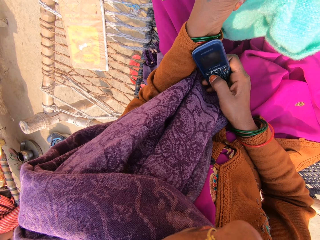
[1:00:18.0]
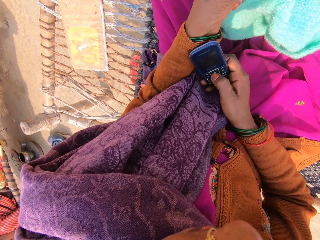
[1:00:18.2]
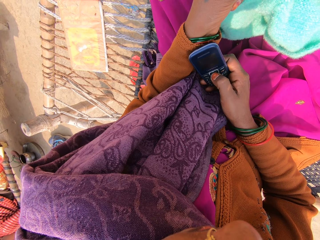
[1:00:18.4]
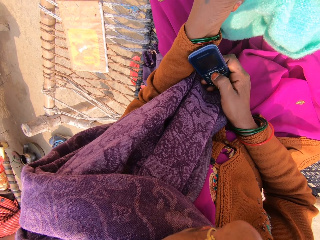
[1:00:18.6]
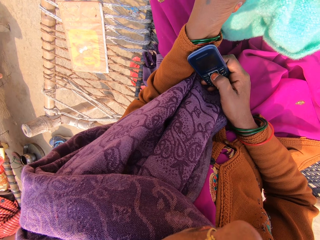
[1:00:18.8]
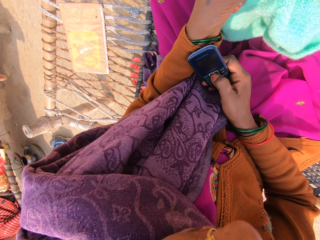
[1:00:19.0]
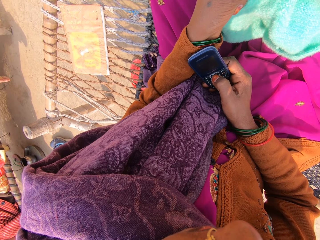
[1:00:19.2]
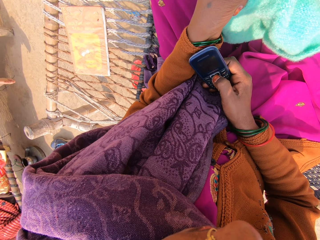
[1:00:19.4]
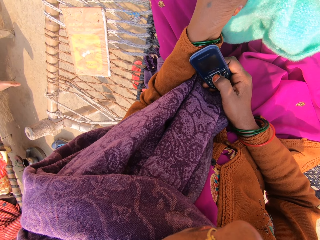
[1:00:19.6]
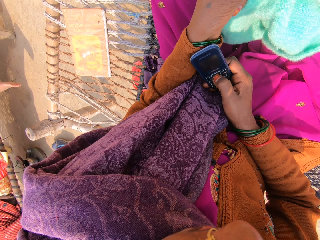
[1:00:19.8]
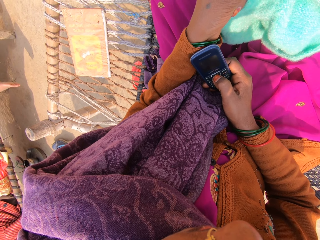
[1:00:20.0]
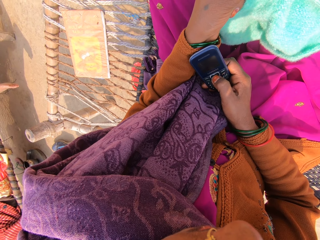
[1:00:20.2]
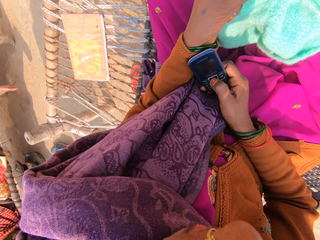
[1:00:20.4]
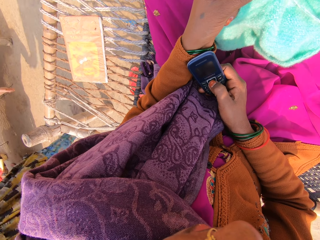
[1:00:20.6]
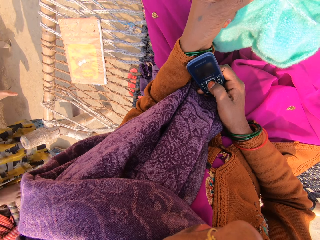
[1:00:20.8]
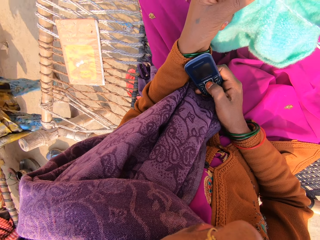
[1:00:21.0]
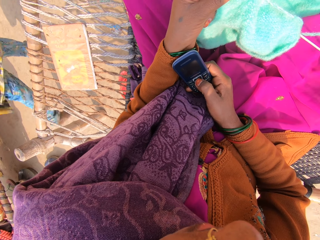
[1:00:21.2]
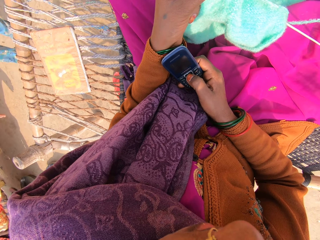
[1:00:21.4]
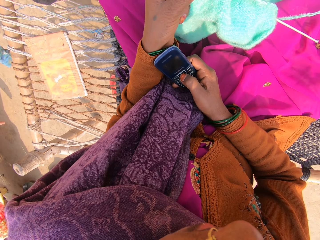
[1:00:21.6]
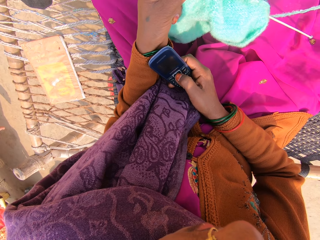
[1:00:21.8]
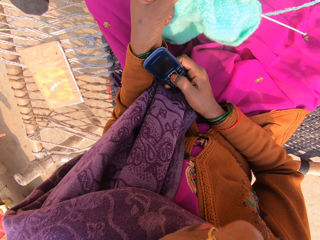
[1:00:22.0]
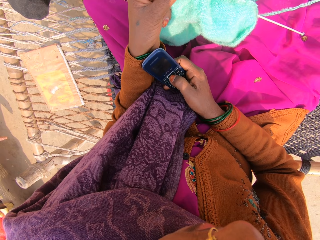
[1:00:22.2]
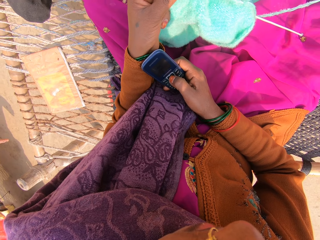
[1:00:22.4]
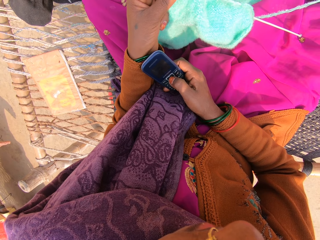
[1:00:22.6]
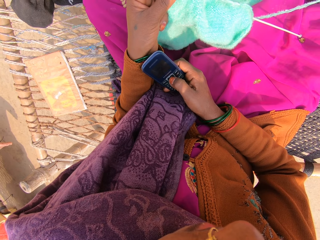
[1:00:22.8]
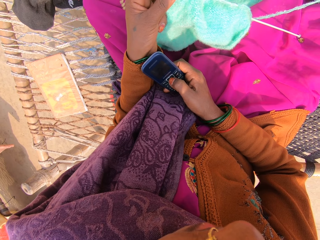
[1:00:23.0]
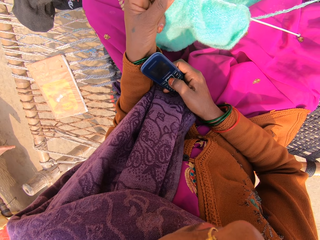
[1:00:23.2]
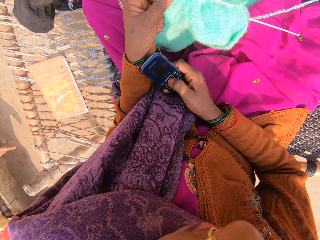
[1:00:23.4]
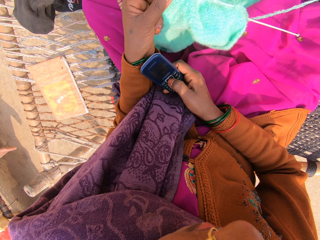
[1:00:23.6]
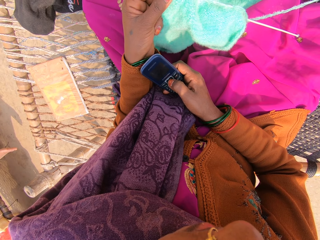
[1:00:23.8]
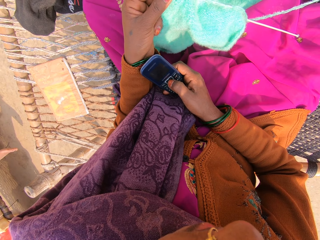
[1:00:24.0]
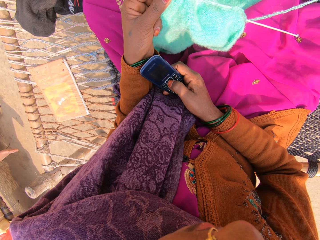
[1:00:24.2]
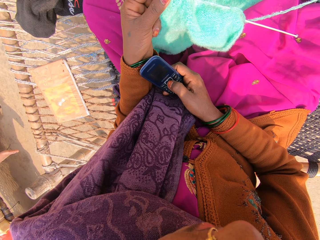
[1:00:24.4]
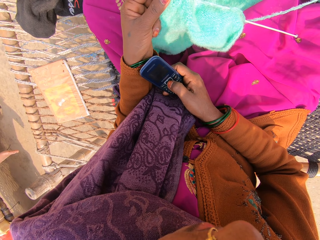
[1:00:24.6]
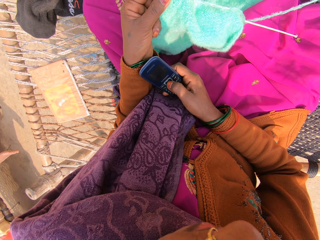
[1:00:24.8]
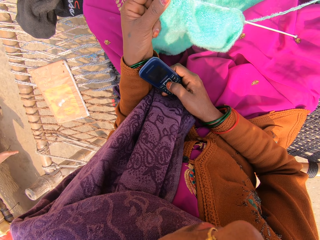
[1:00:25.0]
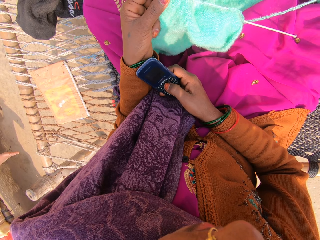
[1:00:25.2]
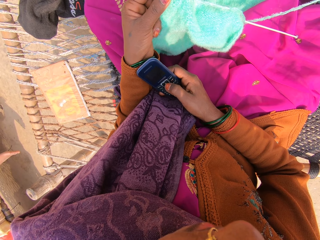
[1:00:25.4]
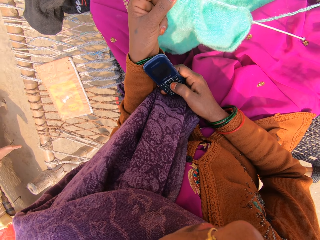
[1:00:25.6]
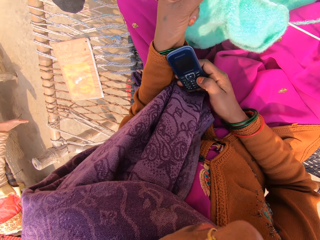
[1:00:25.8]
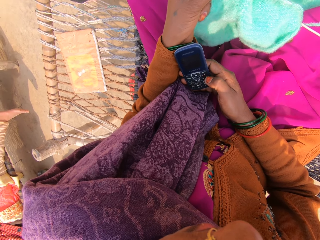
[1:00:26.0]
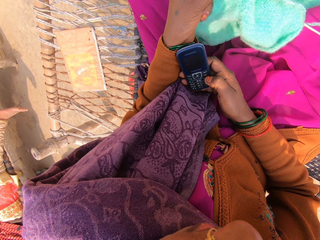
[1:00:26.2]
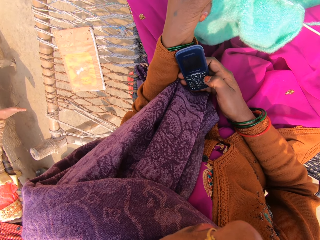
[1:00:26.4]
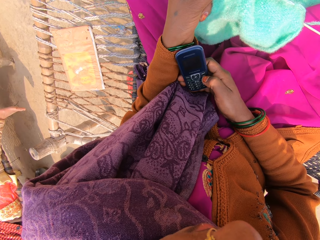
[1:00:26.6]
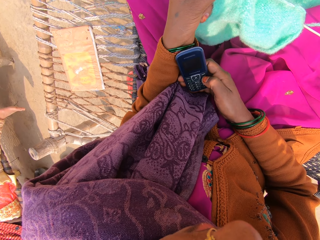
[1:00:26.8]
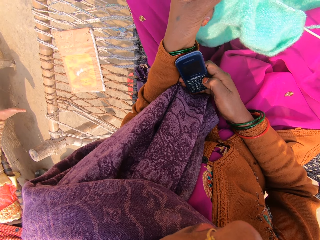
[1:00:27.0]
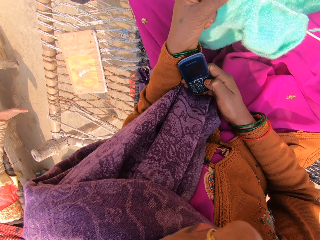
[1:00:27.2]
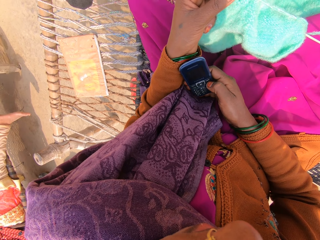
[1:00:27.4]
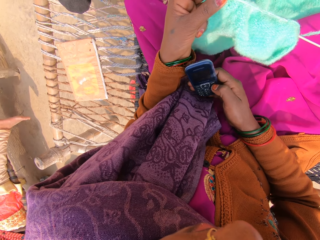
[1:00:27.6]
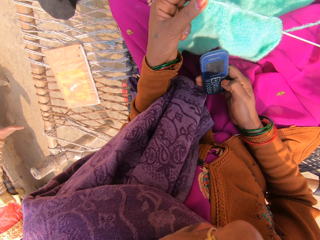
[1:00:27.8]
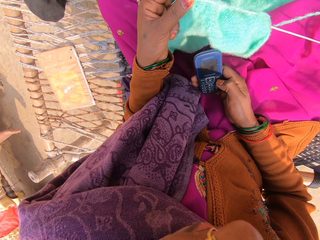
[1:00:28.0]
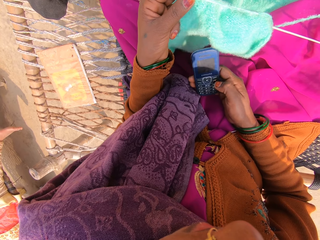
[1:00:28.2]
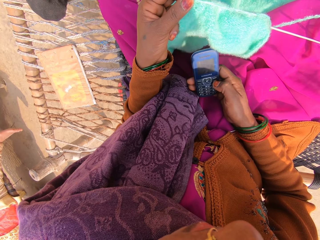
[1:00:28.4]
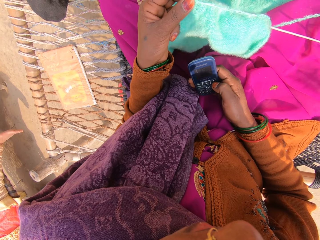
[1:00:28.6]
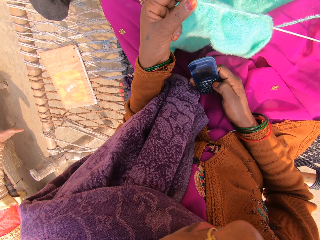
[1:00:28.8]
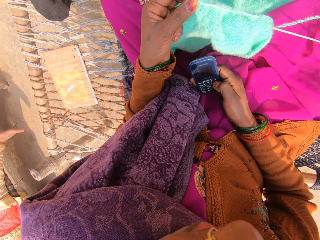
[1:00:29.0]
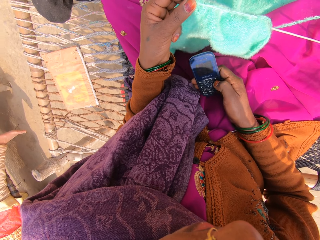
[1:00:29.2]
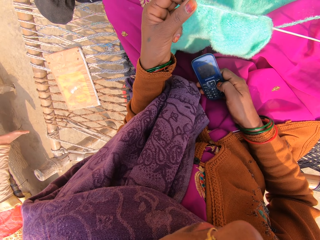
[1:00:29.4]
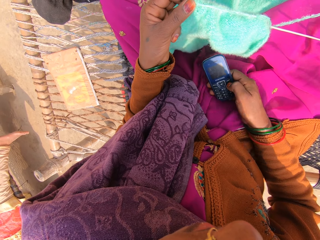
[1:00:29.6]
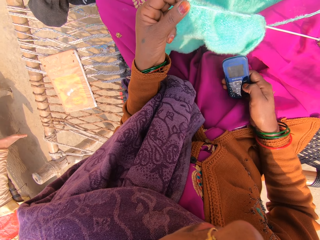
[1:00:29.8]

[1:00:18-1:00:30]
The camera wearer picks up a call with her mobile phone. A woman passes by.

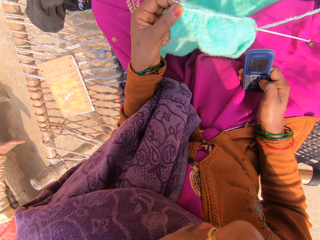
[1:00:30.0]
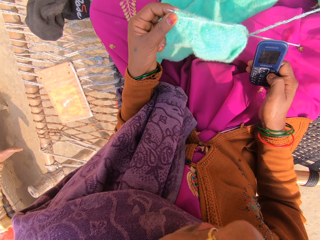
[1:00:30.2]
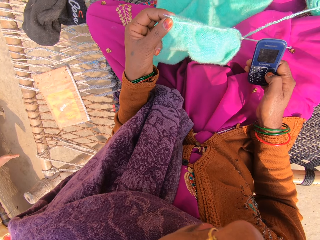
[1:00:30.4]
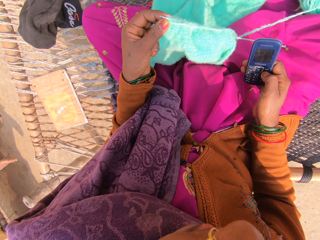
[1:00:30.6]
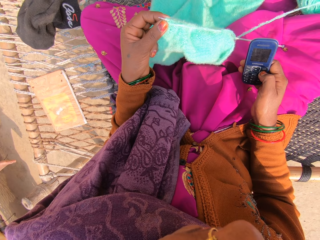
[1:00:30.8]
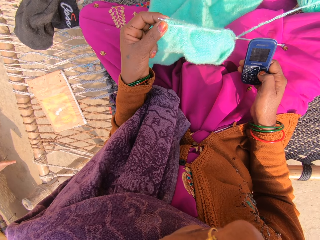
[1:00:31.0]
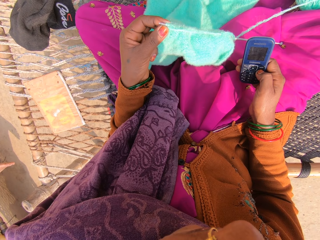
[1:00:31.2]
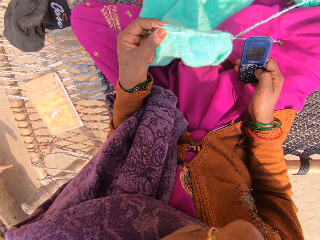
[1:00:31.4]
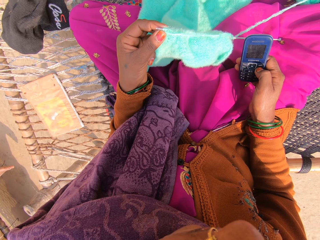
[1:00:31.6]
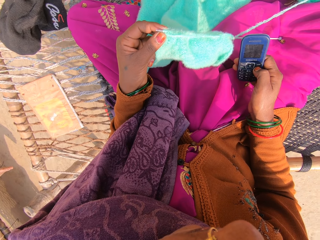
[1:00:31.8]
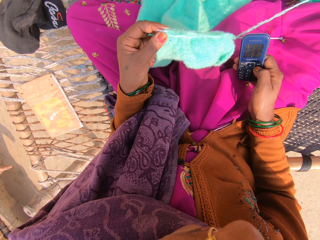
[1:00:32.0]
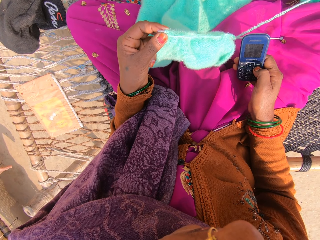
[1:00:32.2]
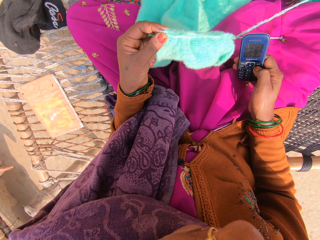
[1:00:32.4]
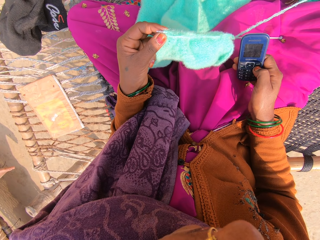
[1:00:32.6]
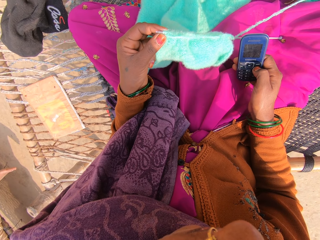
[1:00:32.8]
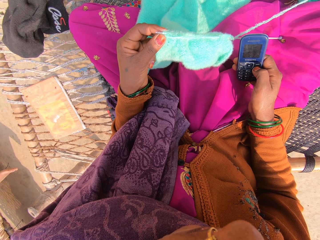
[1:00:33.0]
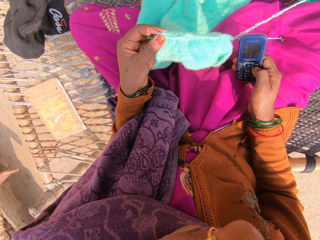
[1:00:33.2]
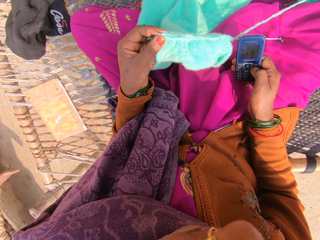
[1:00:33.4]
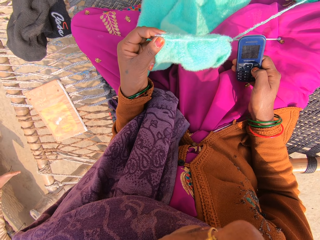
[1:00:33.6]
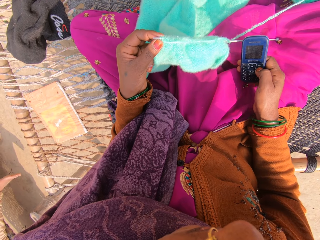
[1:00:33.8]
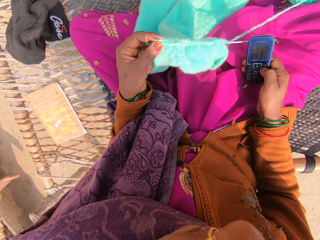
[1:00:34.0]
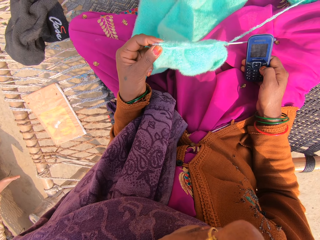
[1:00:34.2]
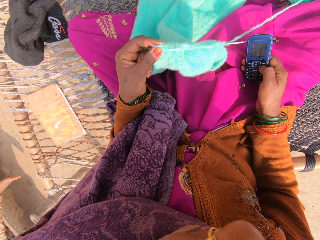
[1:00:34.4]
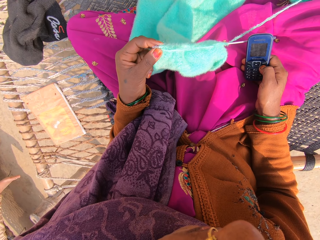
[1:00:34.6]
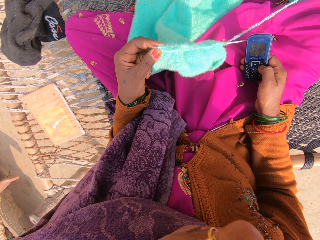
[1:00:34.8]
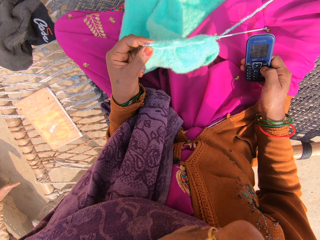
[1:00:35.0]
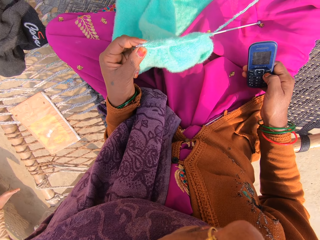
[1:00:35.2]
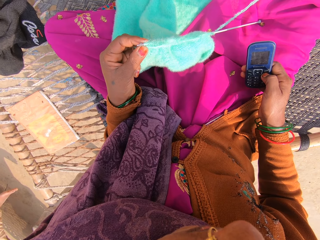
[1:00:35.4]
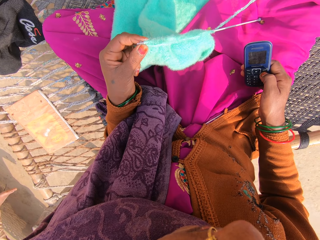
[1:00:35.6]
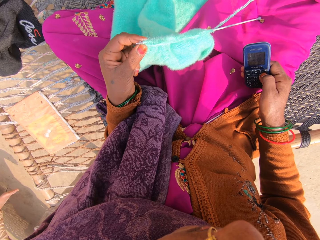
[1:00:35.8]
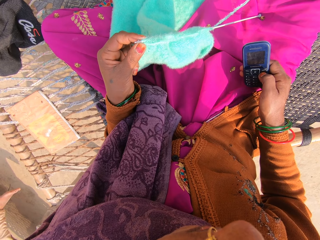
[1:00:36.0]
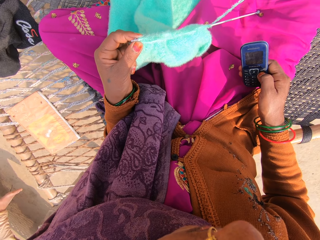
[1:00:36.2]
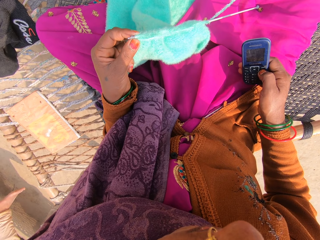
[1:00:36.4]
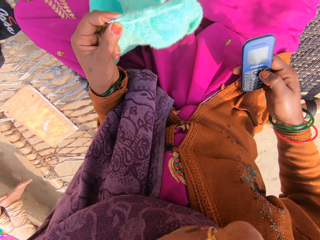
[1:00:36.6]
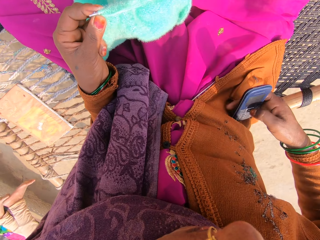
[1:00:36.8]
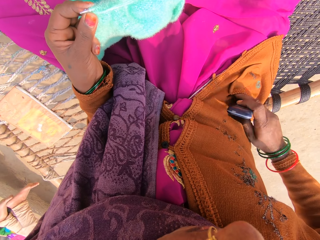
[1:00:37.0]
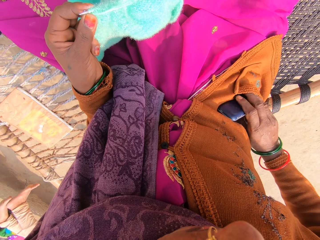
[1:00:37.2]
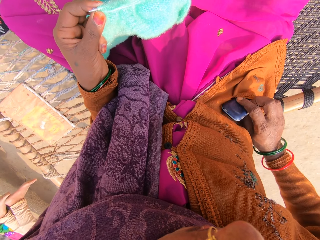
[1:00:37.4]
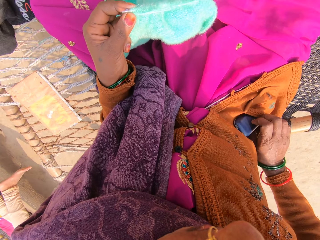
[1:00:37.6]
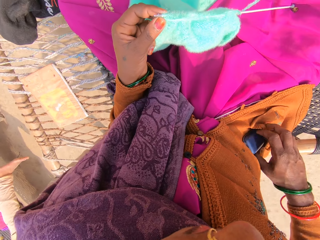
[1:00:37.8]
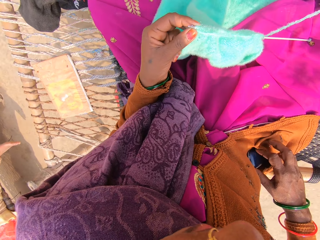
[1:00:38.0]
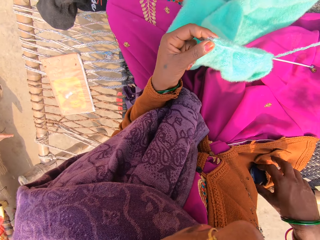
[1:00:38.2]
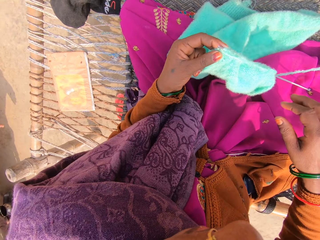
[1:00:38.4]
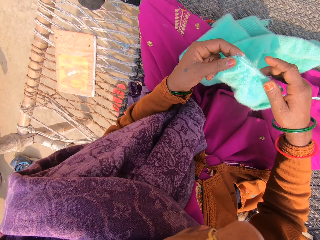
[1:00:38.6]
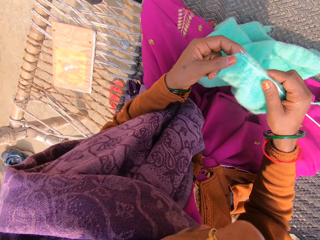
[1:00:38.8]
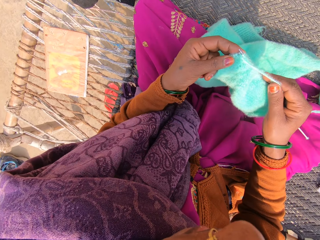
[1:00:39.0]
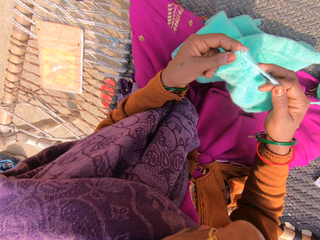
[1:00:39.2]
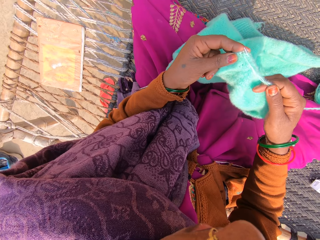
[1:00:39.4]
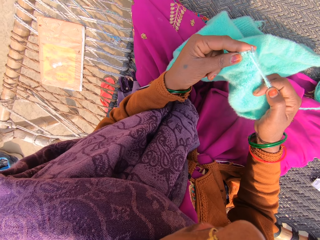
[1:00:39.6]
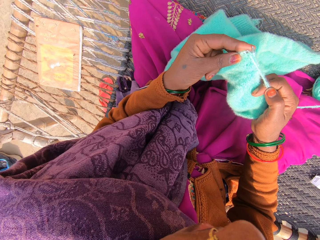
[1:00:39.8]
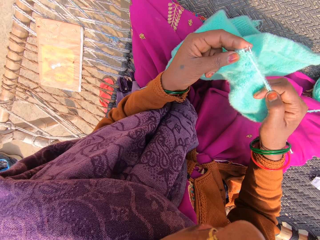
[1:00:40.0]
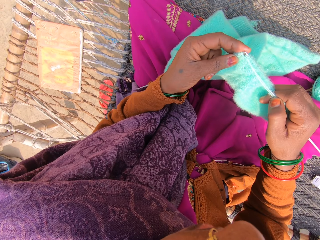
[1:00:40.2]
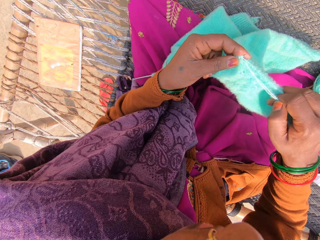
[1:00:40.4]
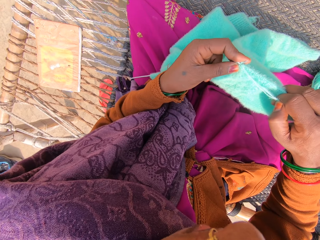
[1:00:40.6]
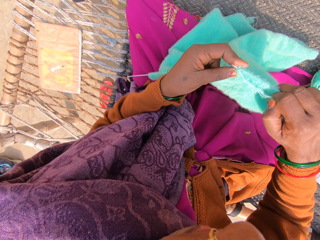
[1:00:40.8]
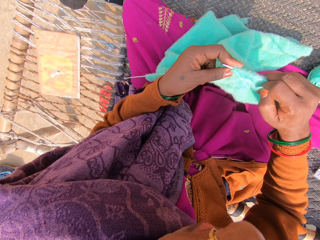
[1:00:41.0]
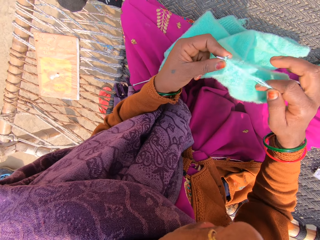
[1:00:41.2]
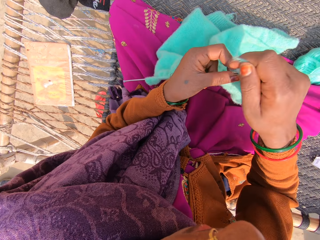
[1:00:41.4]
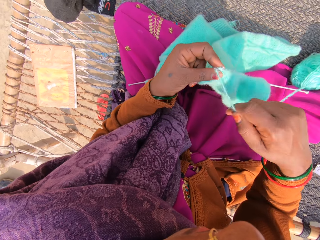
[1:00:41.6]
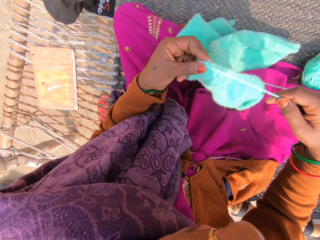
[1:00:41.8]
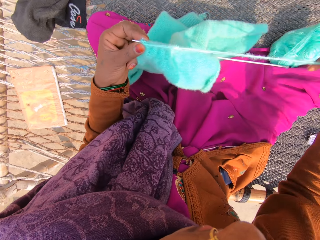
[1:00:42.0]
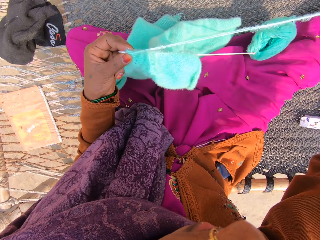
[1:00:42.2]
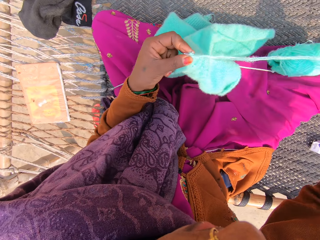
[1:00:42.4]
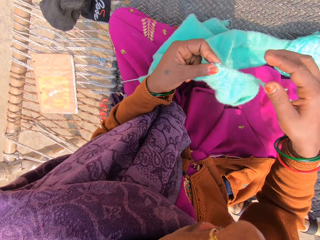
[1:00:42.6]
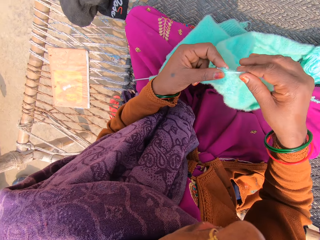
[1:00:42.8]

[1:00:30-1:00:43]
The camera wearer operates her mobile phone with her right hand. She places the mobile phone into her pocket with her right hand. She knits a sweater with a knitting needle and a yarn.
